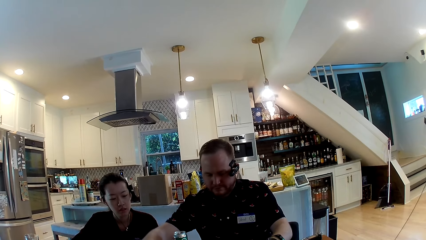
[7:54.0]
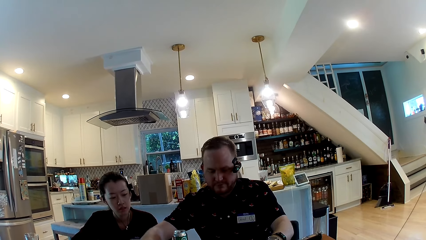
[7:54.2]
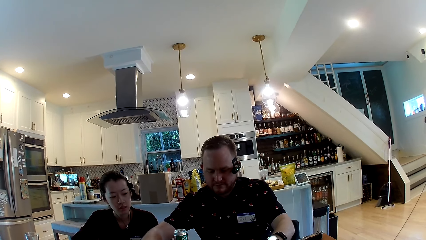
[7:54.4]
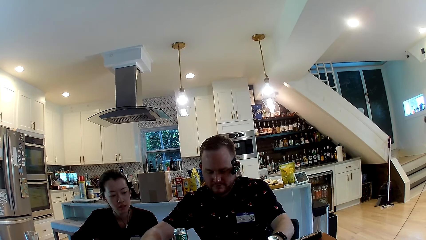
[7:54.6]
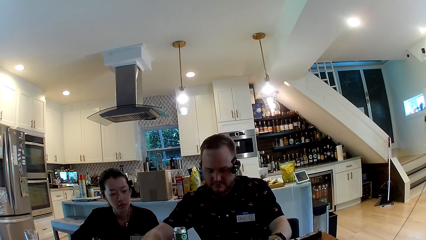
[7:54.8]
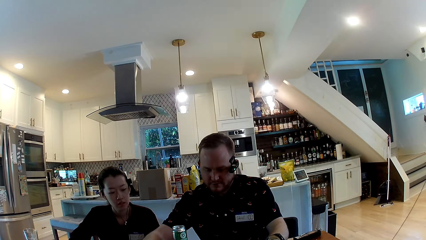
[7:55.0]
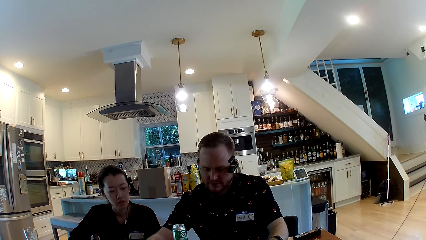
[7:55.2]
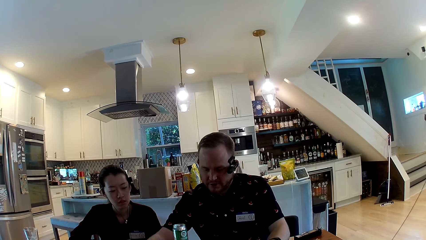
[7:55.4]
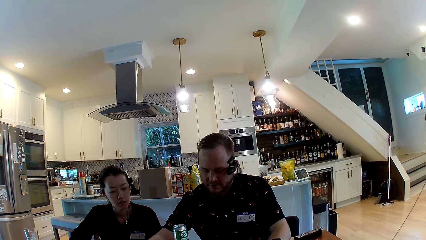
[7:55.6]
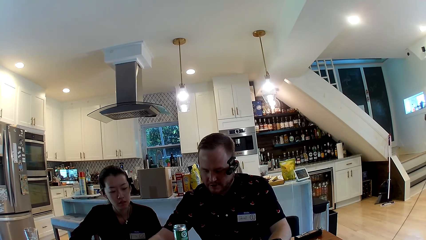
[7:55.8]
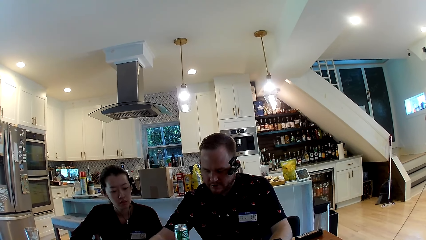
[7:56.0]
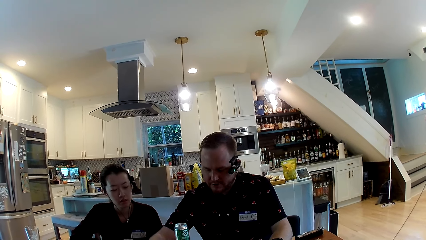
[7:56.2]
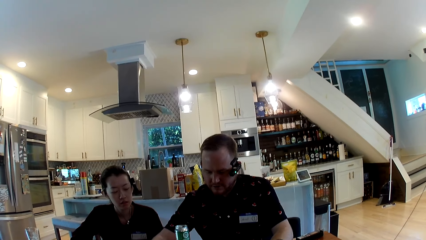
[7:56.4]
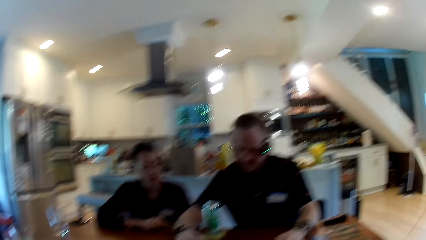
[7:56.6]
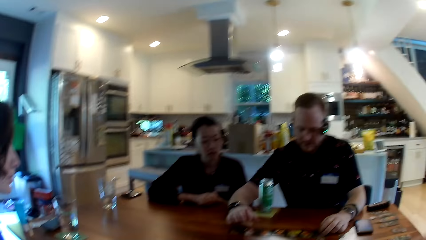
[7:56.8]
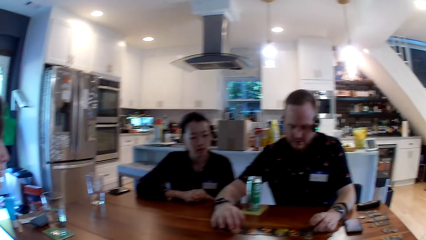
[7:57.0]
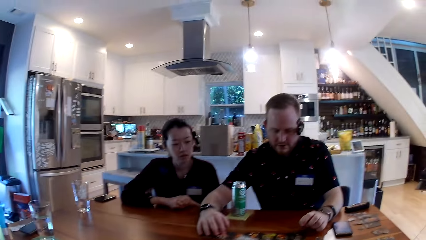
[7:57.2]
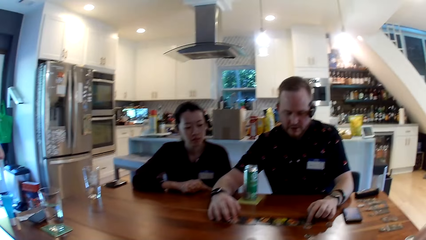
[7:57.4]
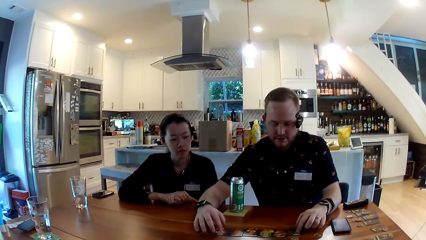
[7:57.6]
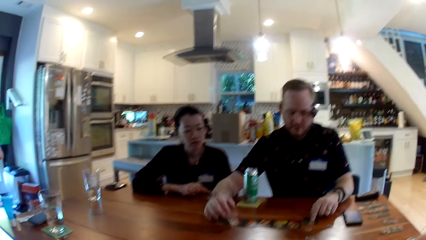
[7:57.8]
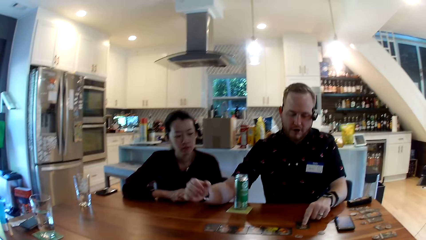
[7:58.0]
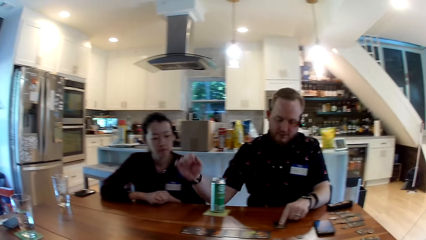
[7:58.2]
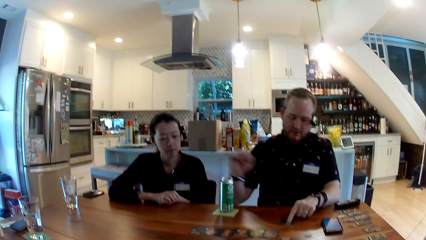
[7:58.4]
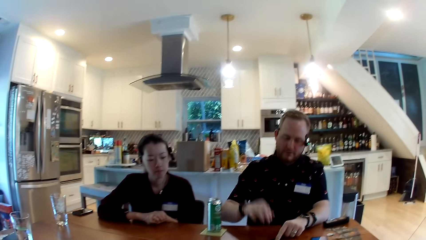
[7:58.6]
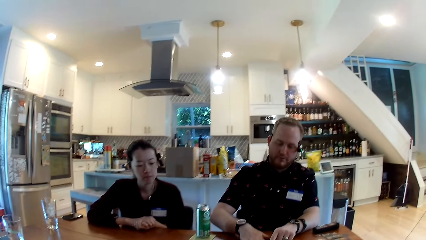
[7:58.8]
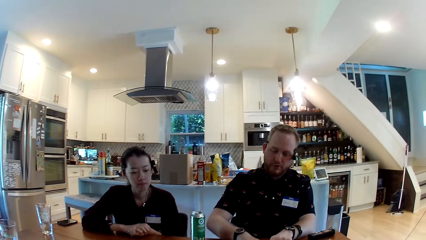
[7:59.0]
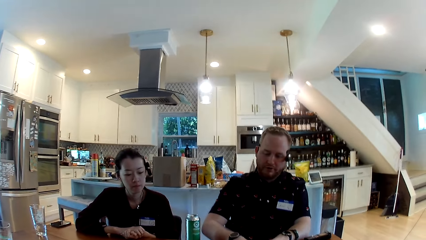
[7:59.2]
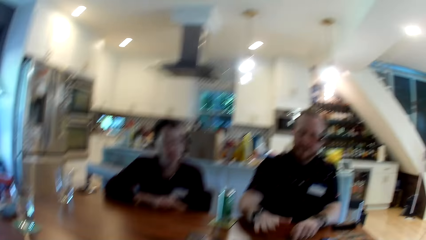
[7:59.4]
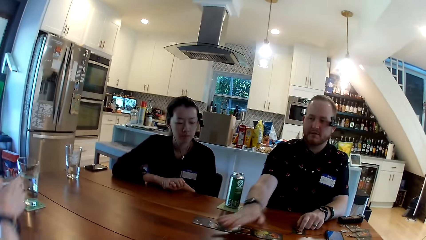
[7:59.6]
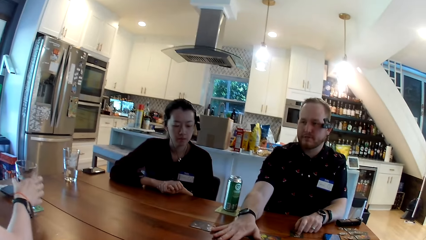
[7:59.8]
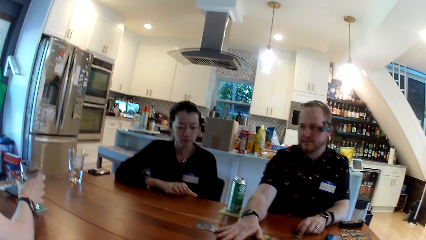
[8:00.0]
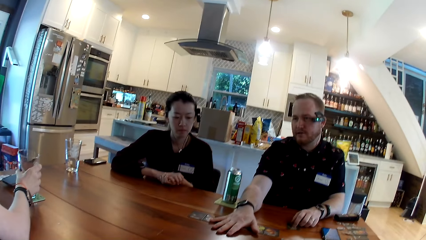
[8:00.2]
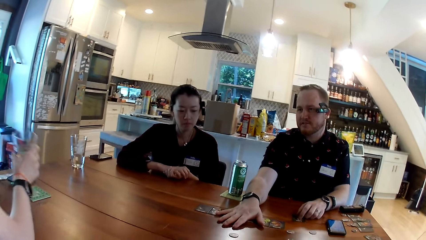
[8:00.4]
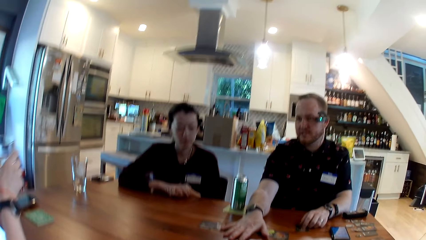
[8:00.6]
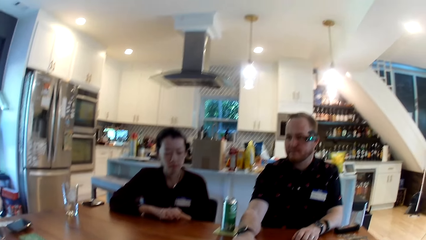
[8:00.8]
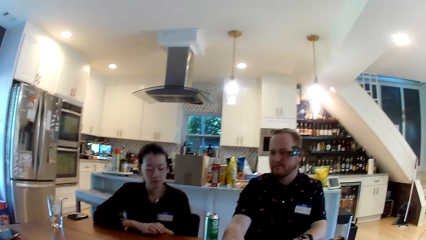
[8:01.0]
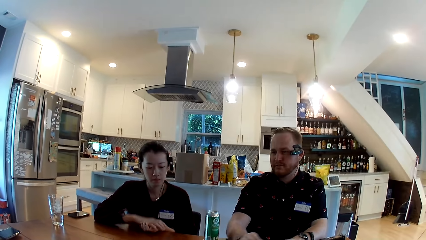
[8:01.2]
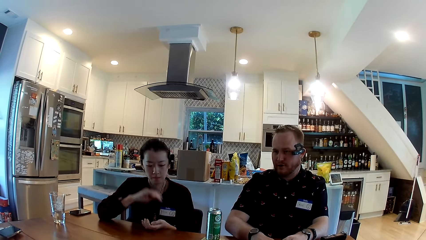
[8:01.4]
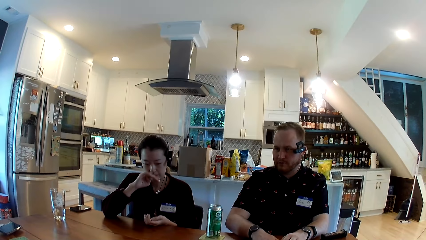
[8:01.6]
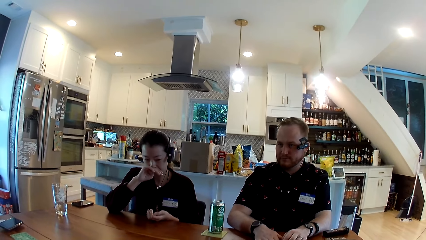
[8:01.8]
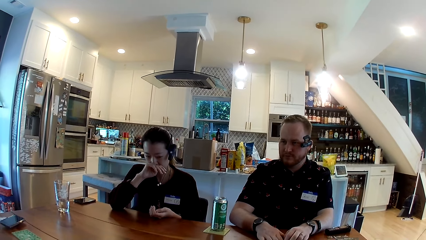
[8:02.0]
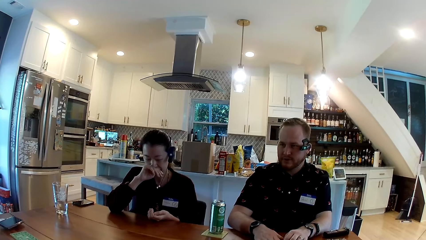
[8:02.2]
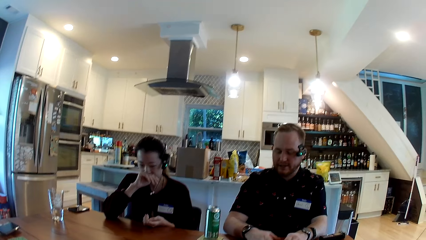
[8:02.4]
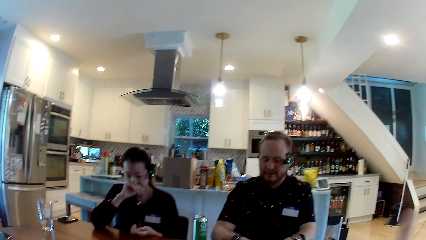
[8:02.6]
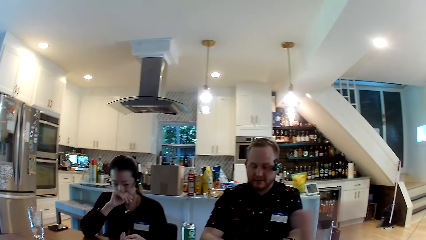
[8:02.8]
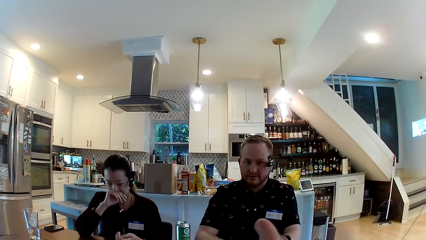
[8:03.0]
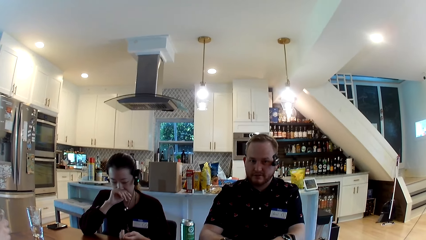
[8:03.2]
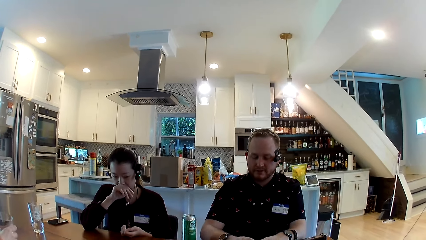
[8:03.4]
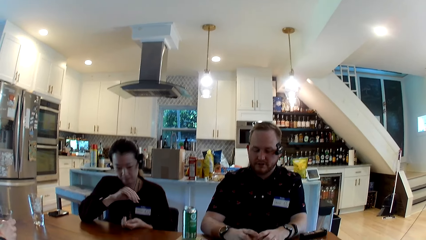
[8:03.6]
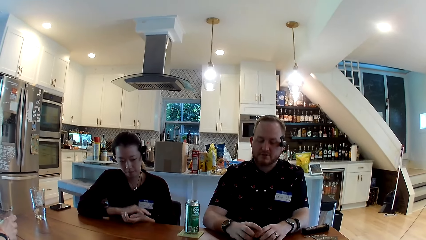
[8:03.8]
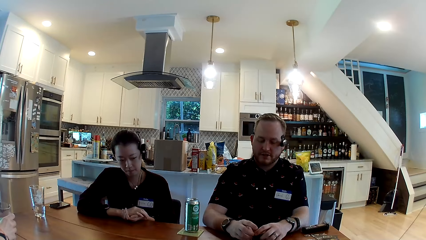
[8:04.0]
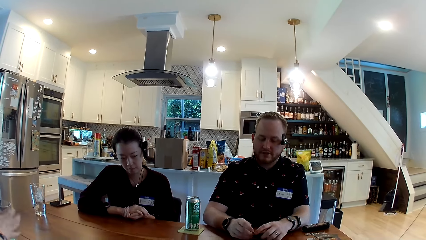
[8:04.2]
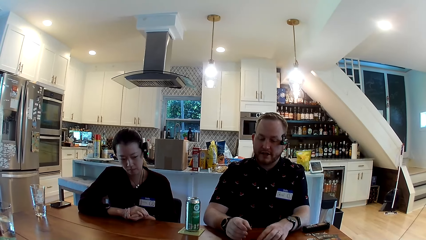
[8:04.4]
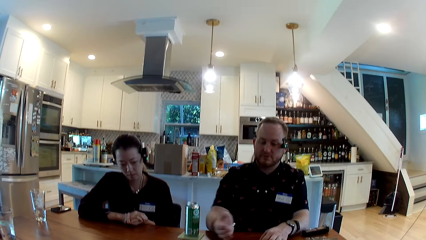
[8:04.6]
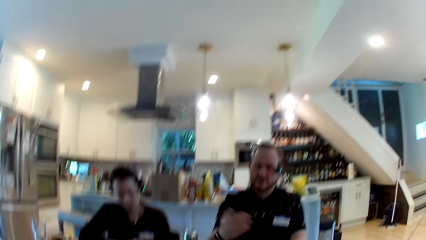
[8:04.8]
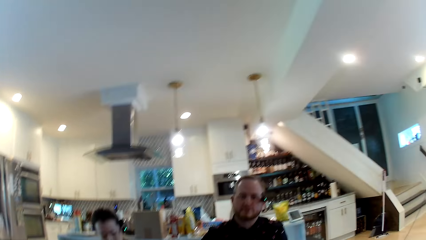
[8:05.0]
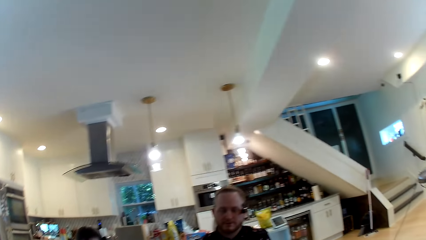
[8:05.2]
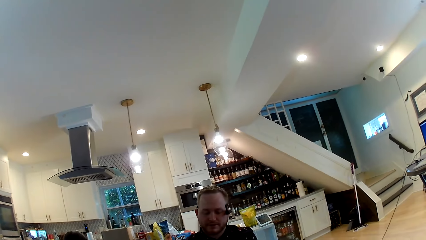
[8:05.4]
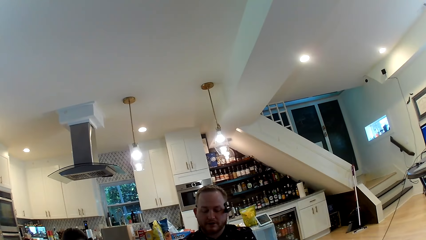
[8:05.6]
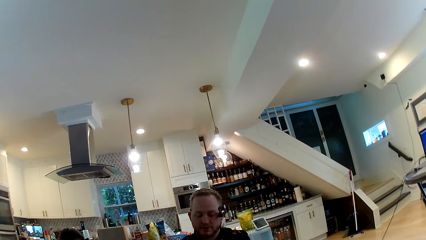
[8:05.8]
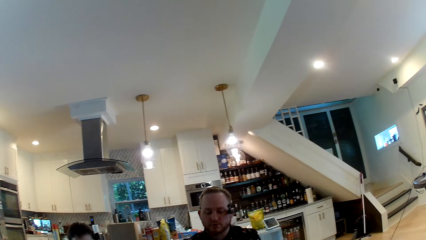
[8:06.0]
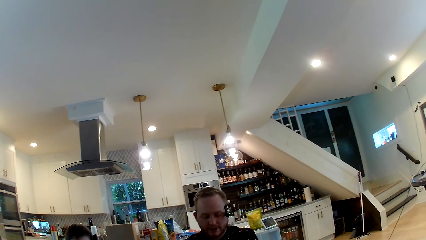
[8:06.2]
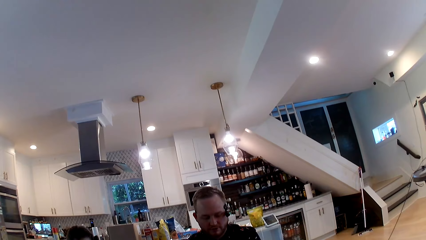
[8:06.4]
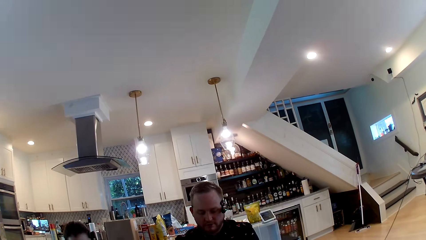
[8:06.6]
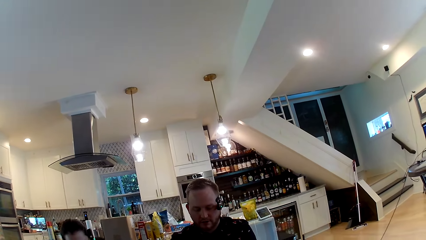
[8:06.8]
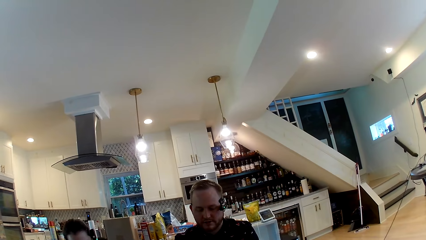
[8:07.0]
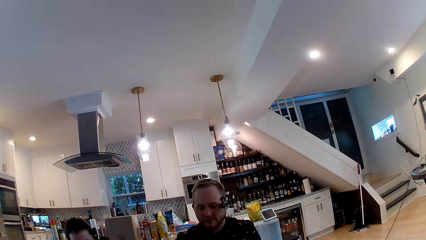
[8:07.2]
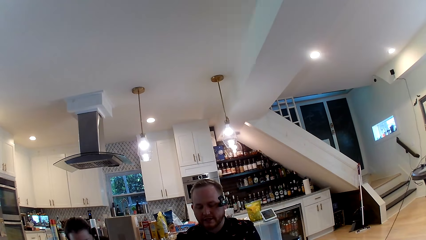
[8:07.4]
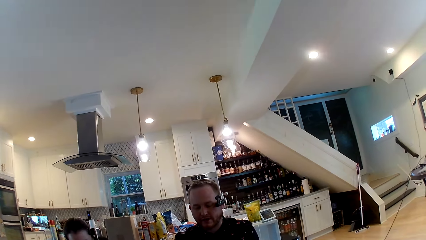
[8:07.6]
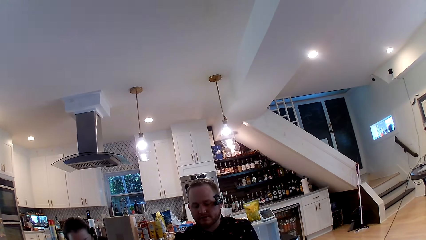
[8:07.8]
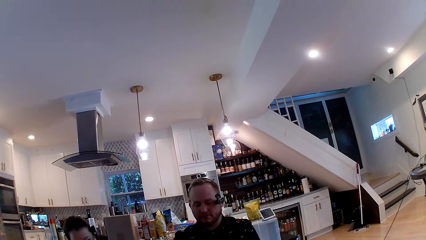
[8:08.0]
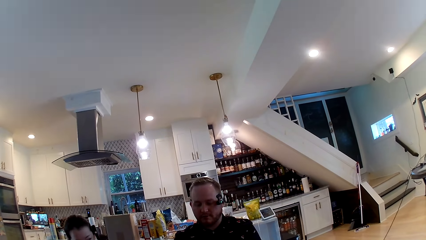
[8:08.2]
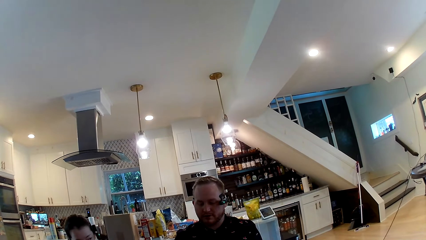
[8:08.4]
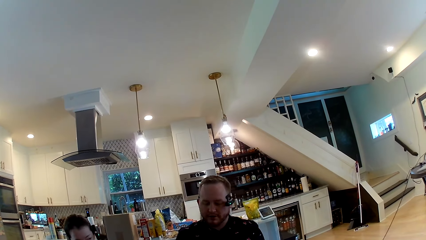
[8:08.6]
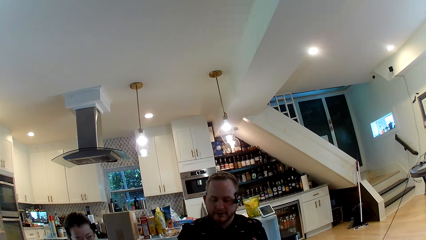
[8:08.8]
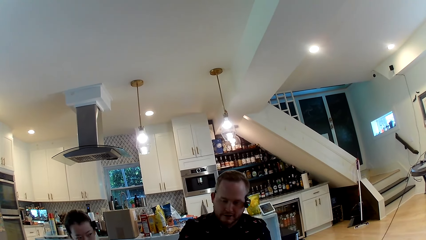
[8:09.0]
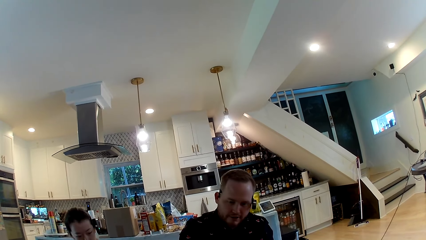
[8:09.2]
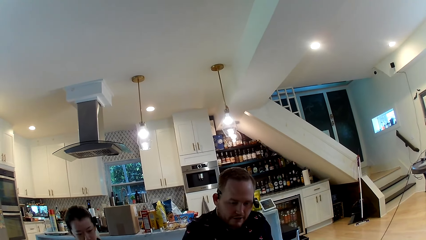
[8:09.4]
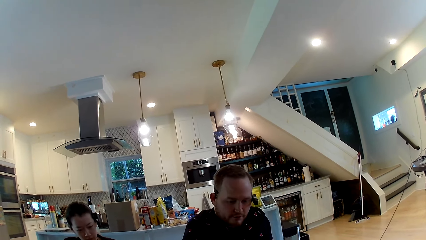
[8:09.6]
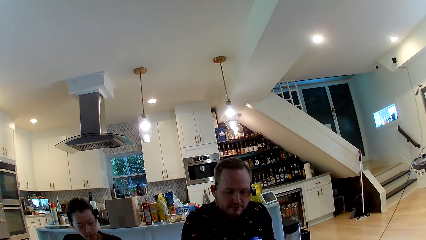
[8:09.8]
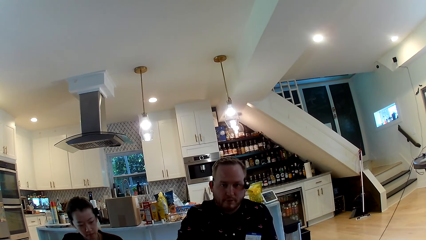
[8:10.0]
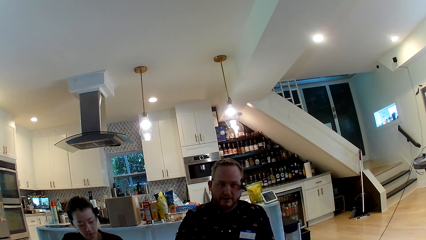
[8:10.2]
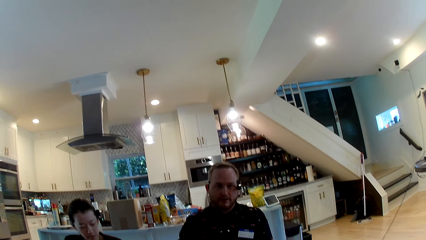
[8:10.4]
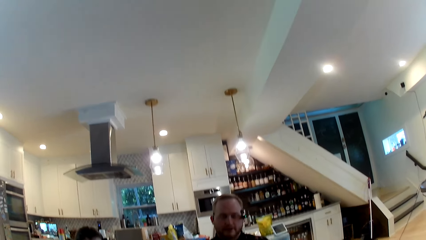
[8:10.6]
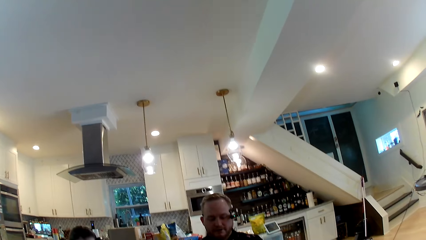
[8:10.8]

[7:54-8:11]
The man talks with the camera wearer, a lady and another lady. The man touches a card on the table with his right hand. The man slides a card on the table towards himself with his left hand. The man places his right hand on the cards on the table. The other lady takes a glass cup from the table with her right hand. A woman rubs her nose with the back of her right hand. The camera wearer looks around. They talk with the man. The other lady puts the glass cup on the table with her right hand. The woman rests her right hand on her left hand. The camera wearer looks around.
